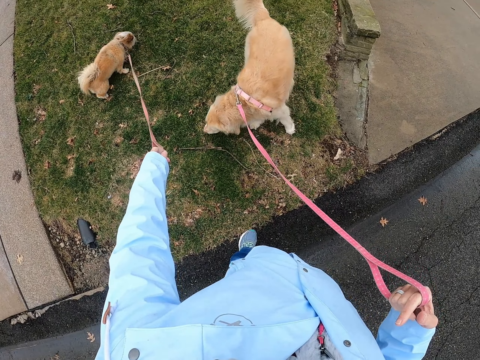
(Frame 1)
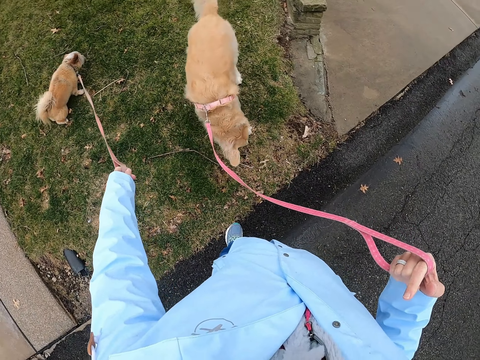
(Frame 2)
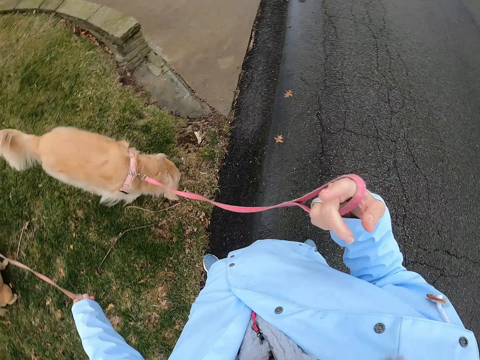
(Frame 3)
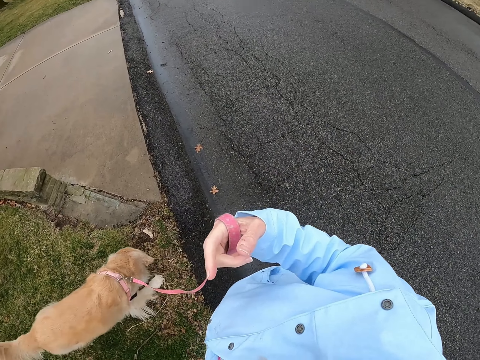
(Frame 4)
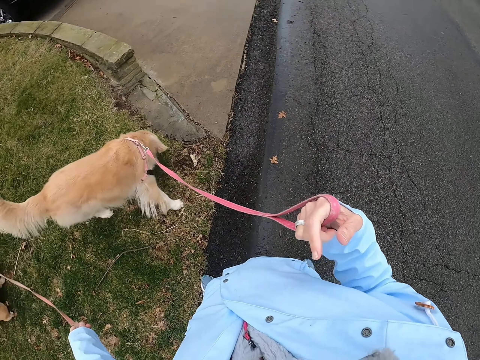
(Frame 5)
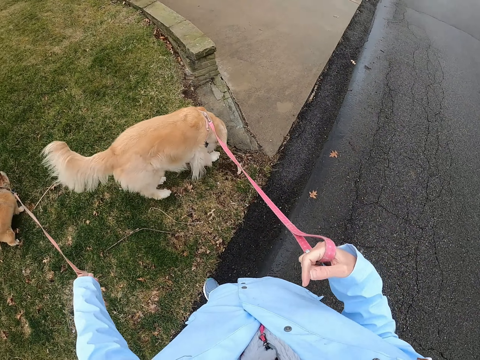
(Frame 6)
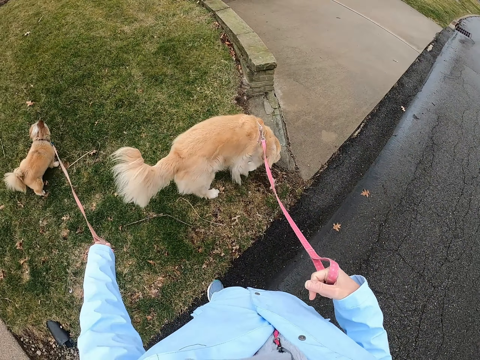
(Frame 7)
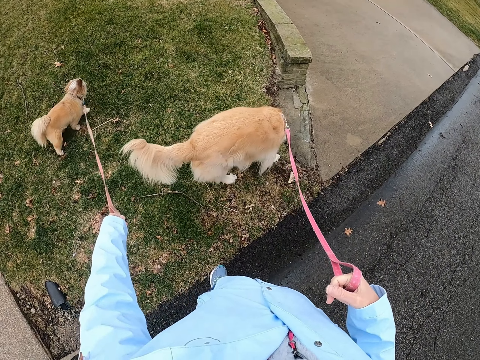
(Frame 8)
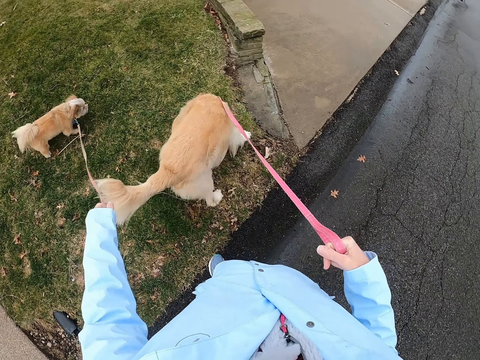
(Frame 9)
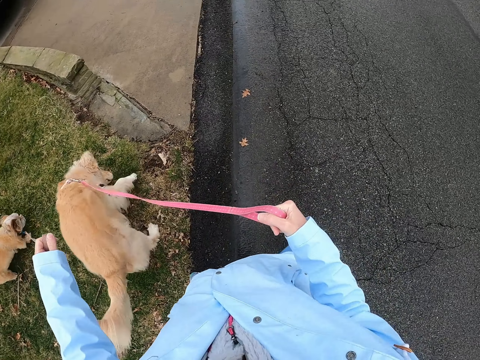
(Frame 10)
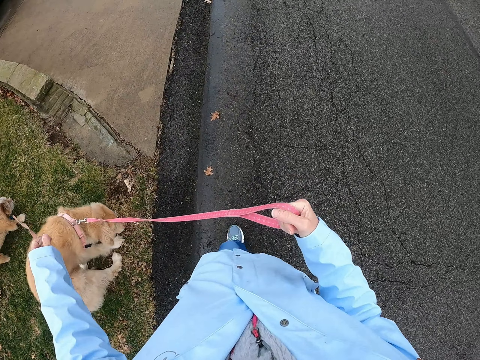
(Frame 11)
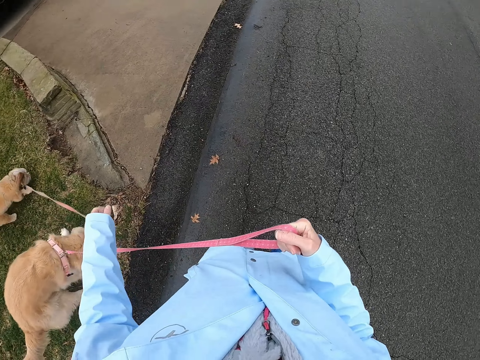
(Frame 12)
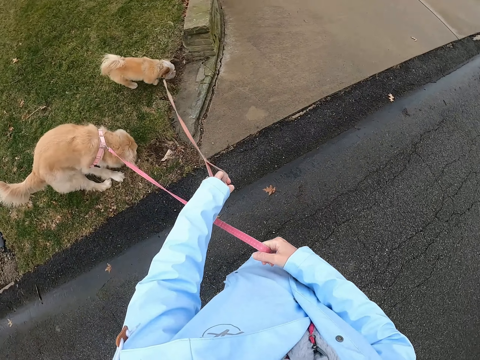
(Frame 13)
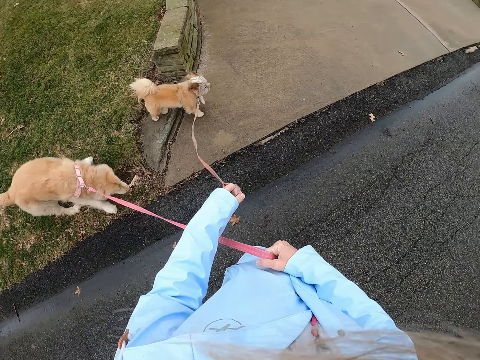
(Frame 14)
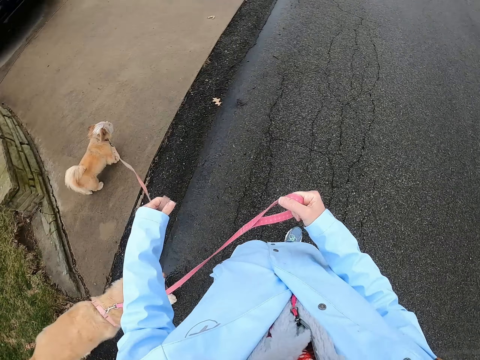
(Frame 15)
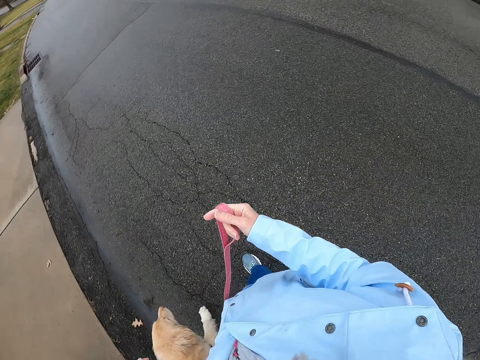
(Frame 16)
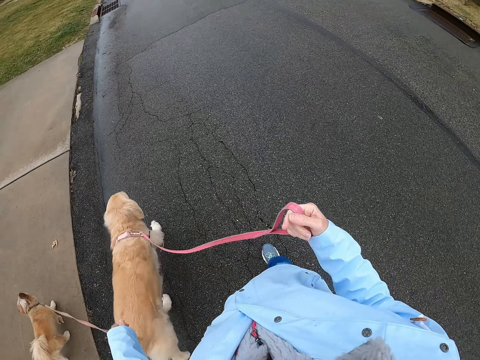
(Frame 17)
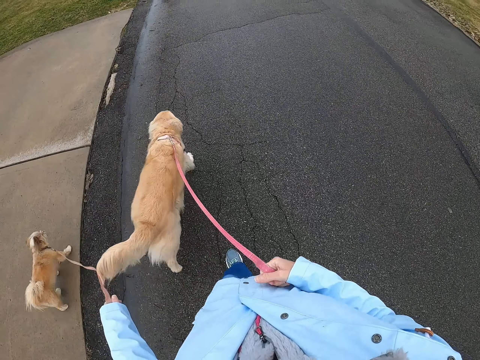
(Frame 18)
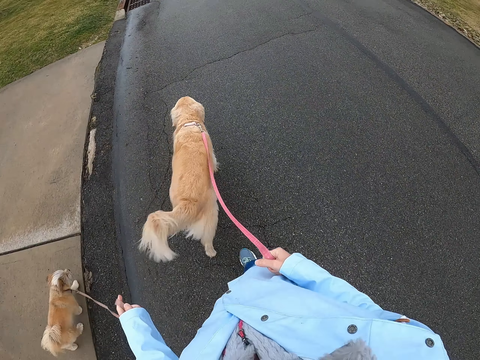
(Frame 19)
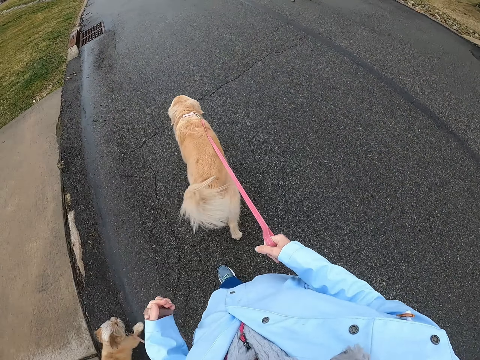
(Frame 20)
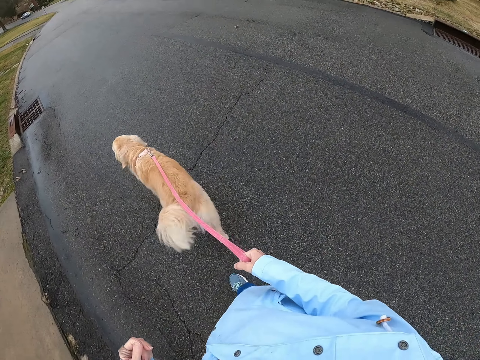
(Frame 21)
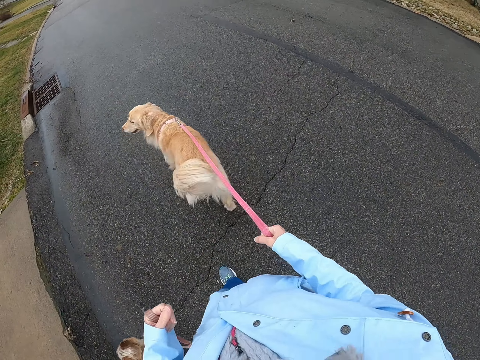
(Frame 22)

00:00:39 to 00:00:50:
The camera wearer looks around. They walk around with the dogs on a tarmac.

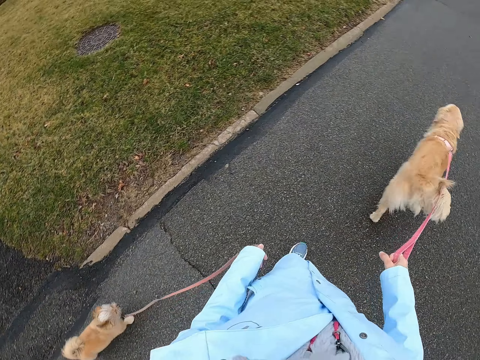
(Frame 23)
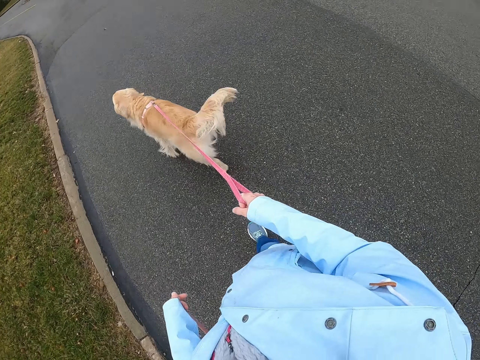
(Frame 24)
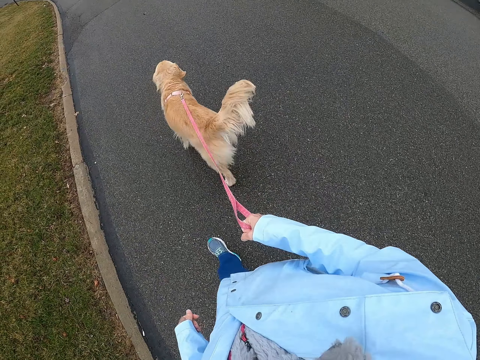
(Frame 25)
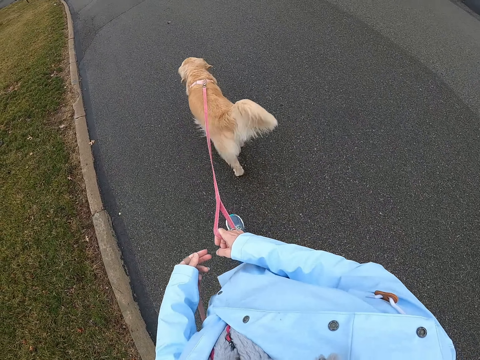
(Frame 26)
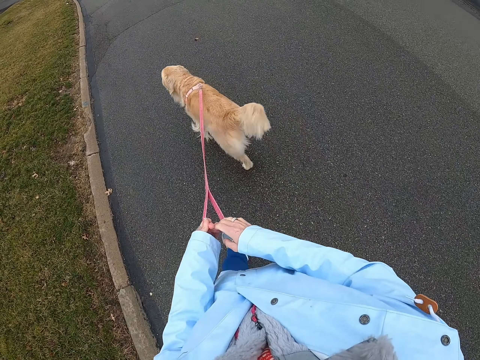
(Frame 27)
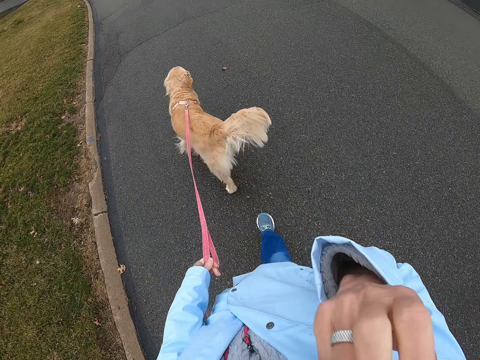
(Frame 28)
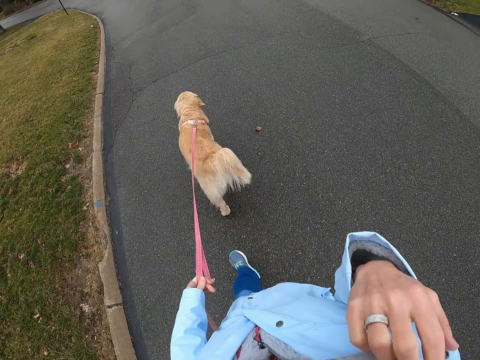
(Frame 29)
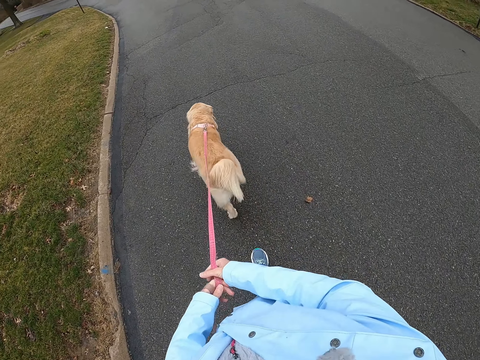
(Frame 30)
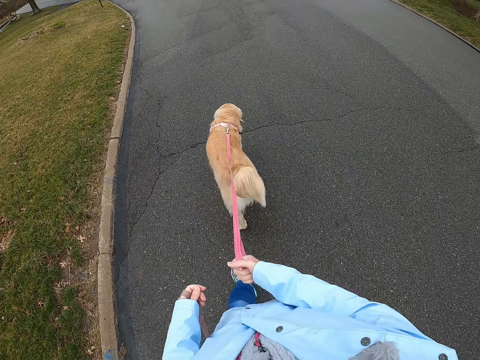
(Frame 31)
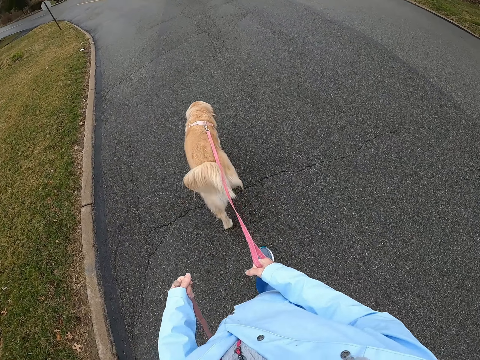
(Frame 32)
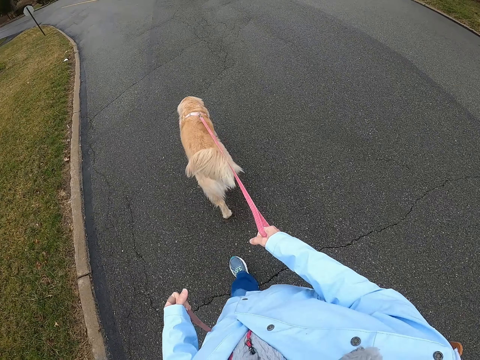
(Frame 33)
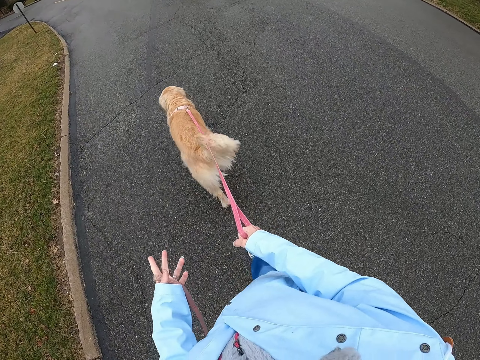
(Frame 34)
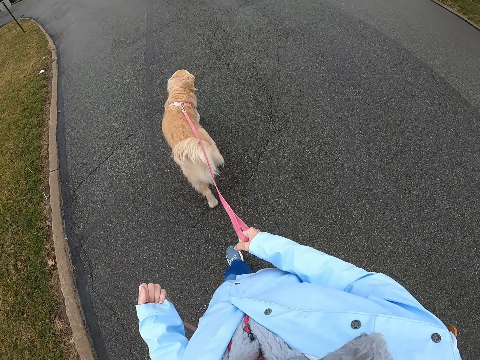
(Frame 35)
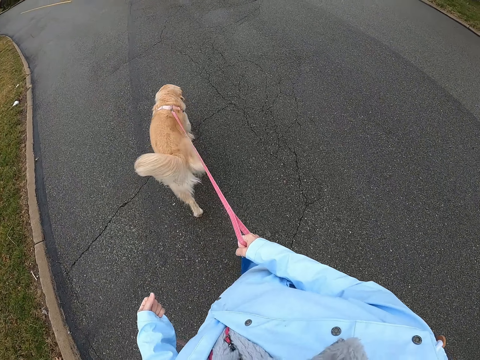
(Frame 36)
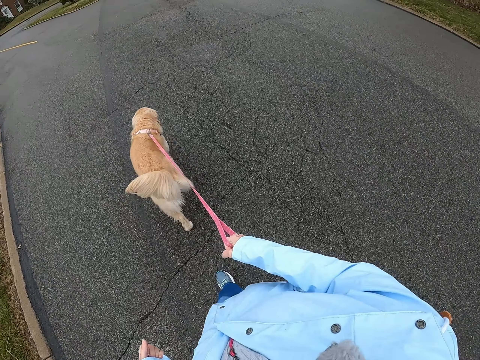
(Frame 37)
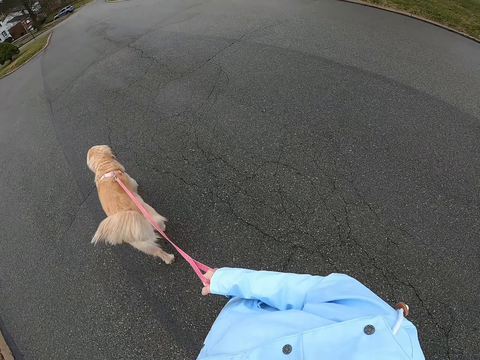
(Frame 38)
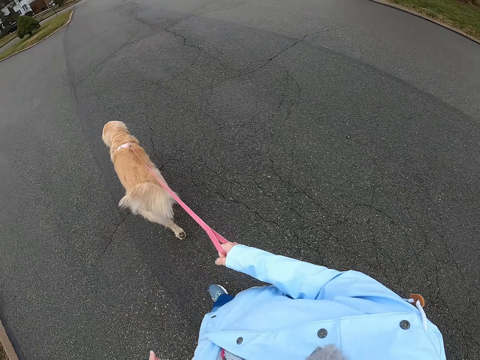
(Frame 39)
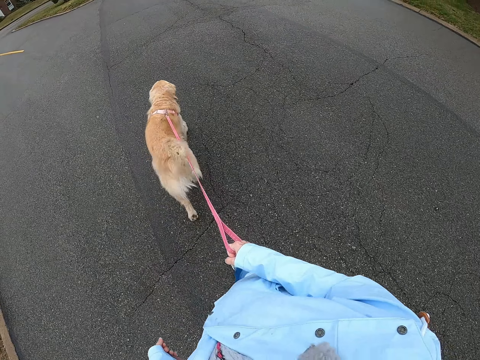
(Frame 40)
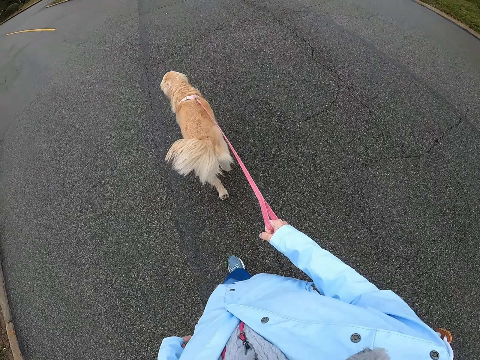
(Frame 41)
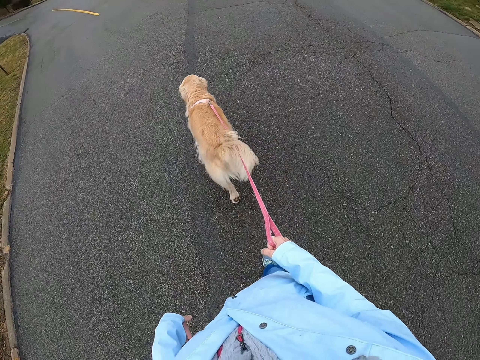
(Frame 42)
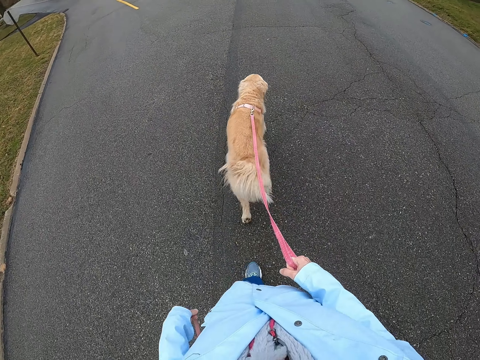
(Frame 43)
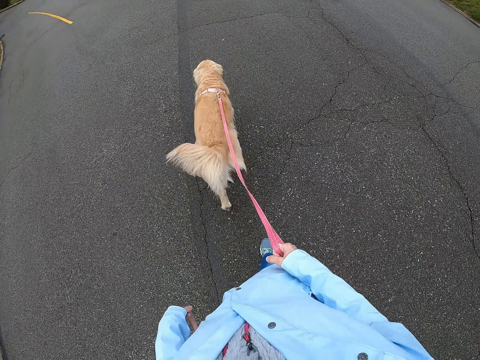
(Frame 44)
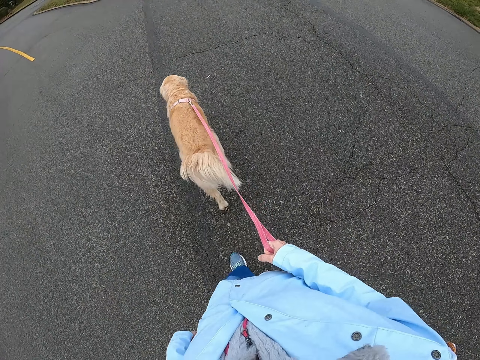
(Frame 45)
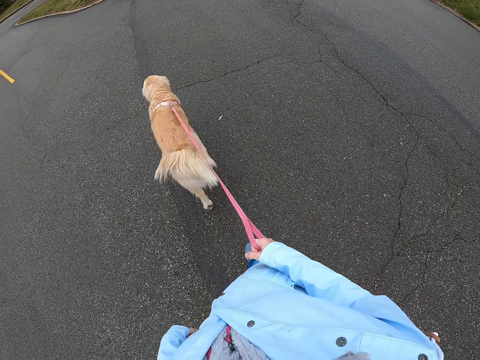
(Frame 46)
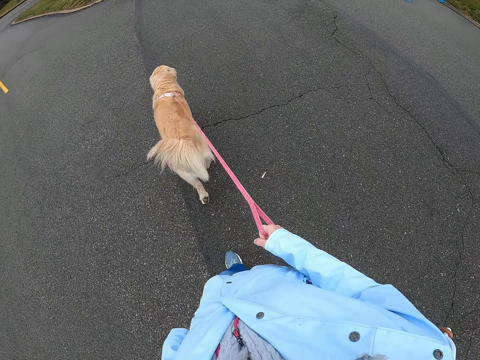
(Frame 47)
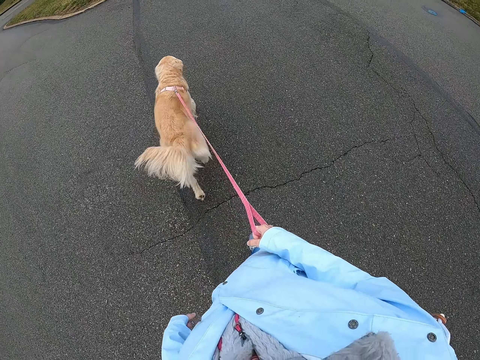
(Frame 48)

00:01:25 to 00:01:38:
The camera wearer moves the dogs' rope on the left hand. She moves the hand. She rubs her face. She moves the dogs' rope on the right hand. She walks around with the dogs on a tarmac.

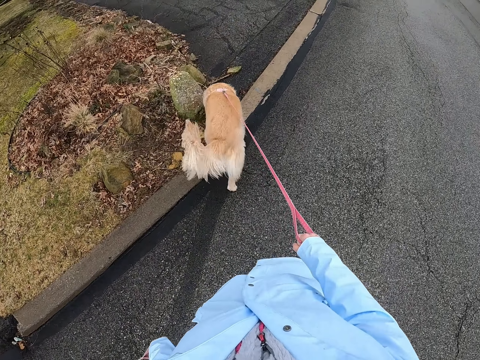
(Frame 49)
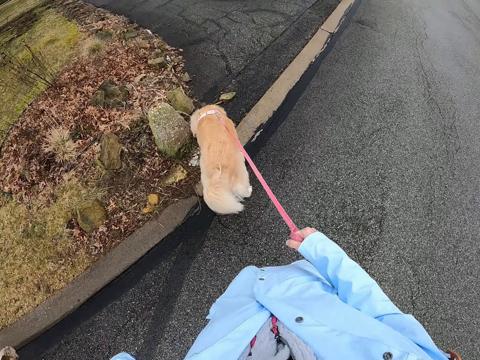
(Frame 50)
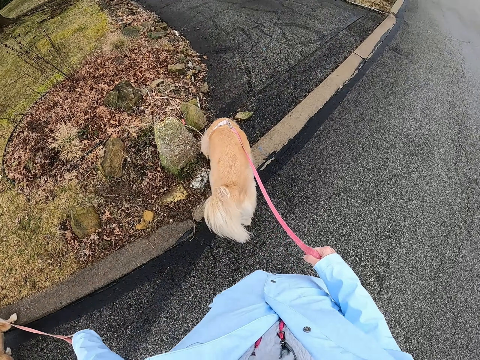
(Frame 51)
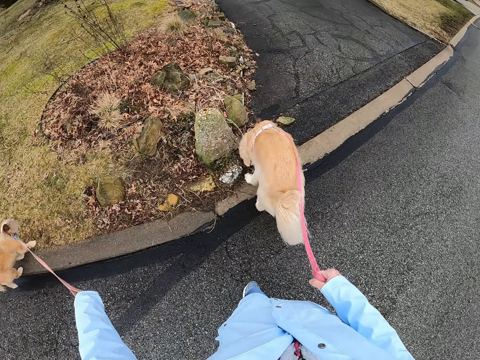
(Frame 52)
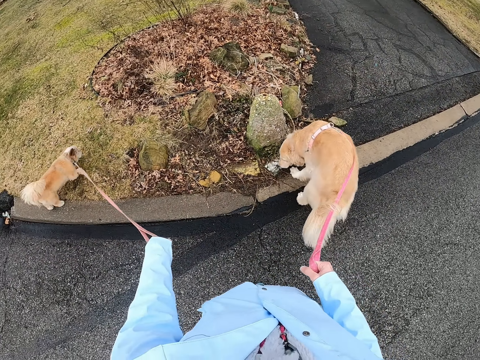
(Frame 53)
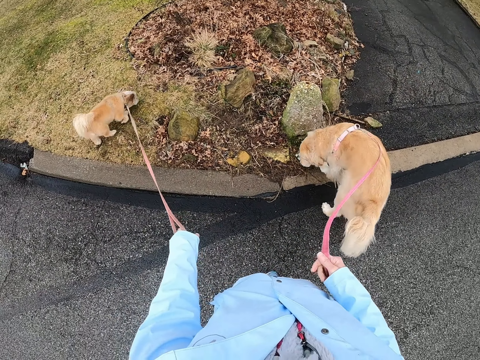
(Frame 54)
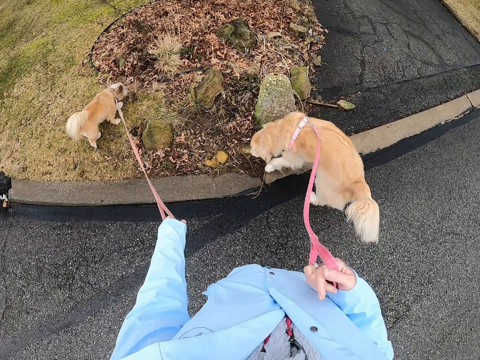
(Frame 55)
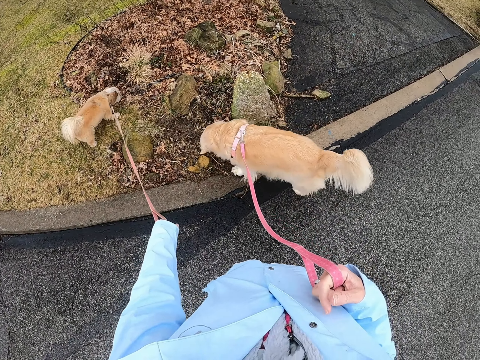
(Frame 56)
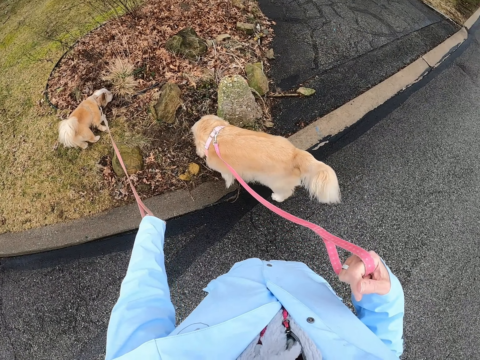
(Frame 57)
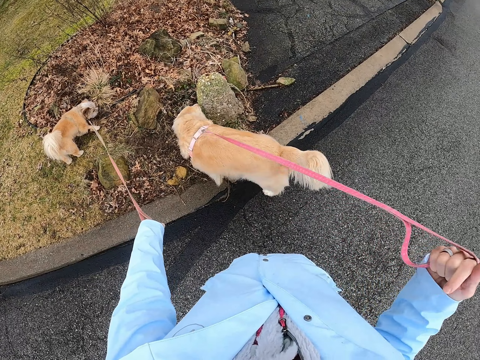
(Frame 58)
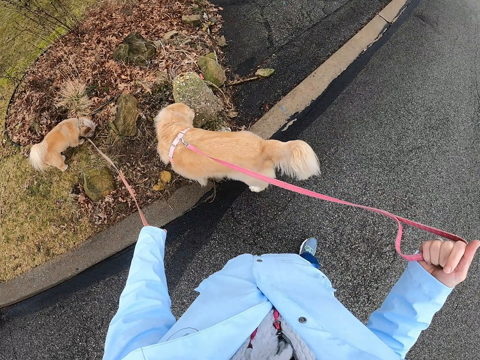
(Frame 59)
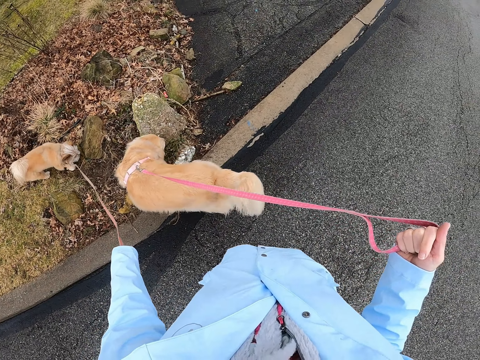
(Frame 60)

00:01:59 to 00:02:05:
The camera wearer stops on the tarmac. They look around.
